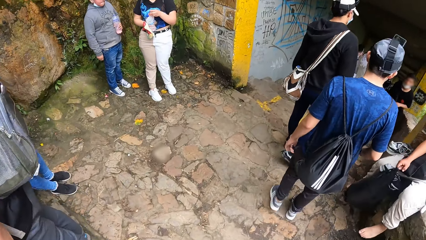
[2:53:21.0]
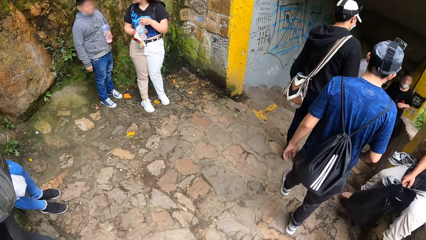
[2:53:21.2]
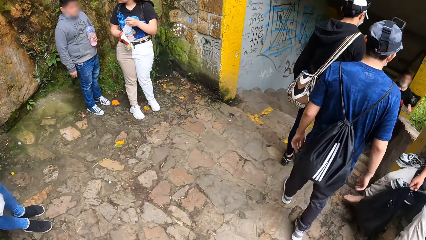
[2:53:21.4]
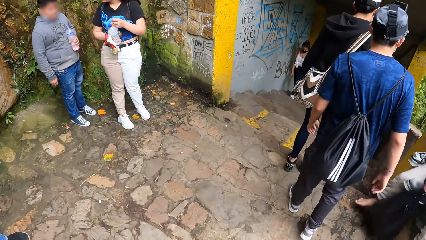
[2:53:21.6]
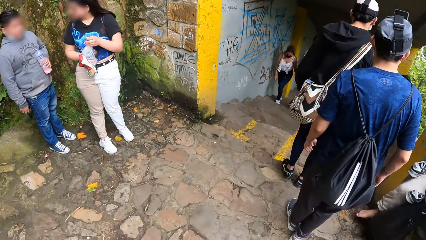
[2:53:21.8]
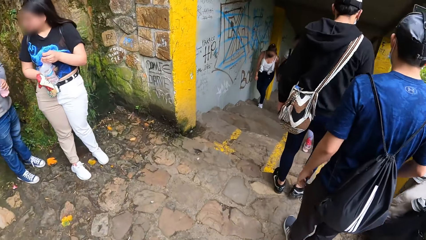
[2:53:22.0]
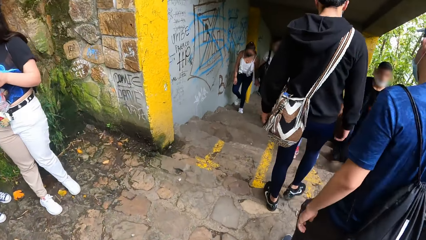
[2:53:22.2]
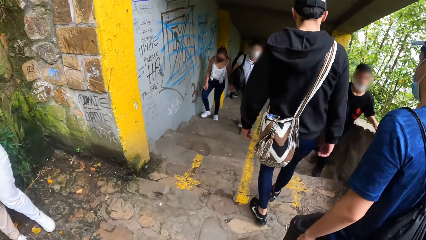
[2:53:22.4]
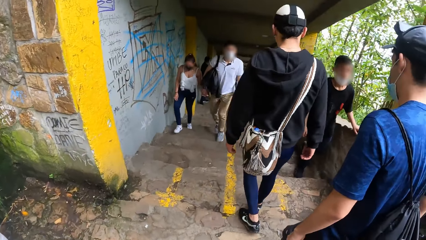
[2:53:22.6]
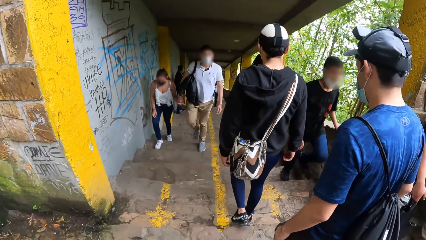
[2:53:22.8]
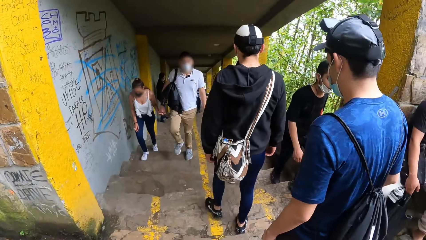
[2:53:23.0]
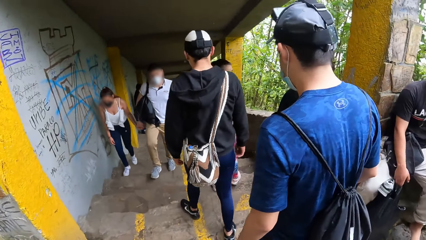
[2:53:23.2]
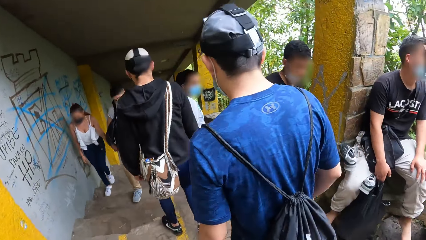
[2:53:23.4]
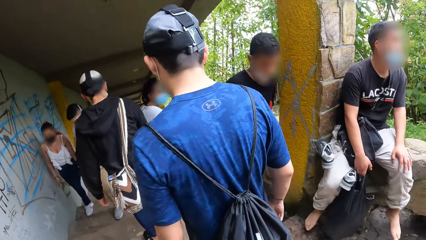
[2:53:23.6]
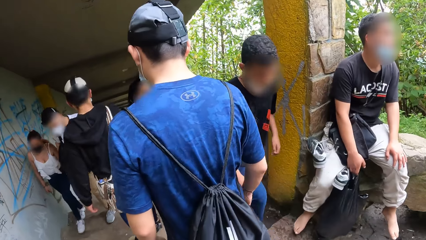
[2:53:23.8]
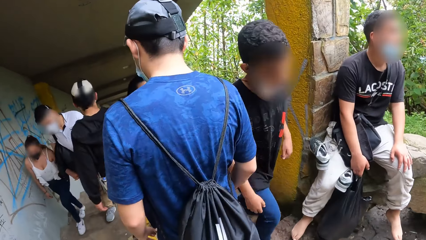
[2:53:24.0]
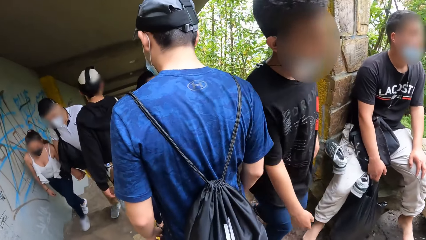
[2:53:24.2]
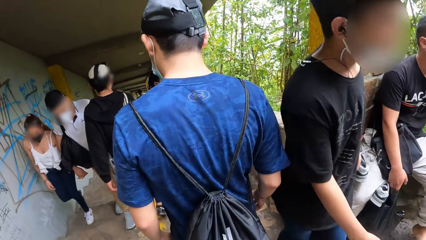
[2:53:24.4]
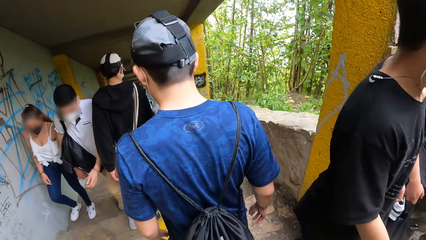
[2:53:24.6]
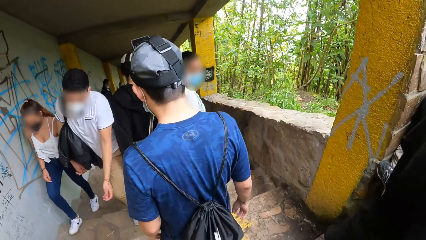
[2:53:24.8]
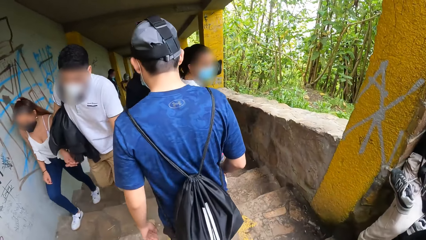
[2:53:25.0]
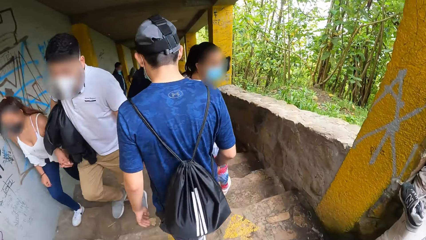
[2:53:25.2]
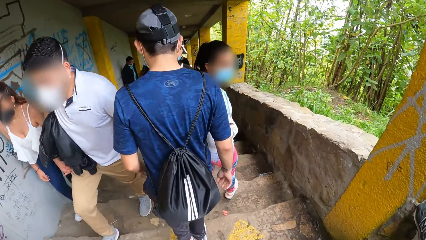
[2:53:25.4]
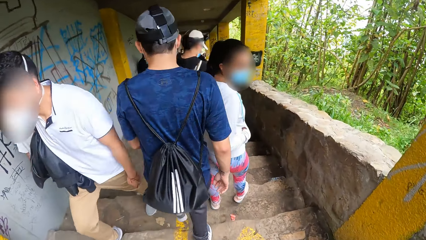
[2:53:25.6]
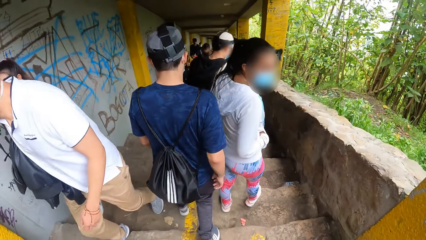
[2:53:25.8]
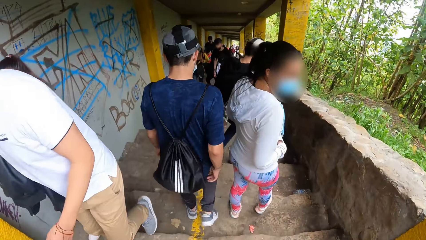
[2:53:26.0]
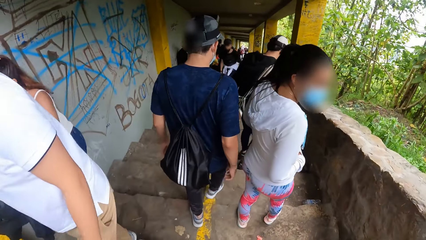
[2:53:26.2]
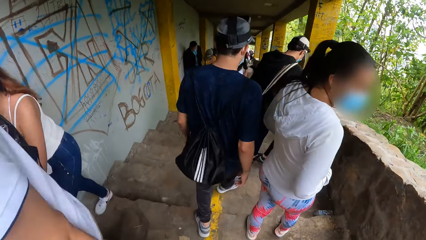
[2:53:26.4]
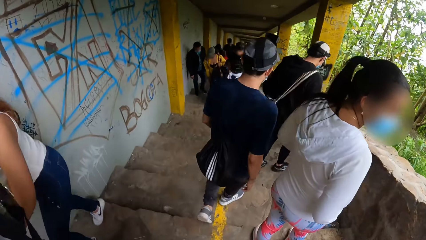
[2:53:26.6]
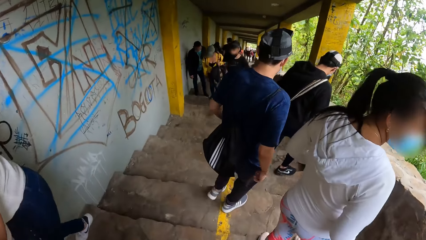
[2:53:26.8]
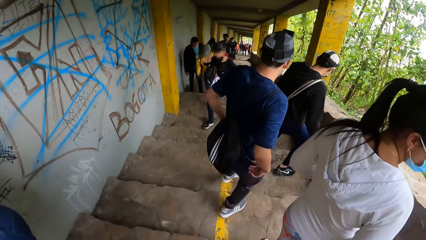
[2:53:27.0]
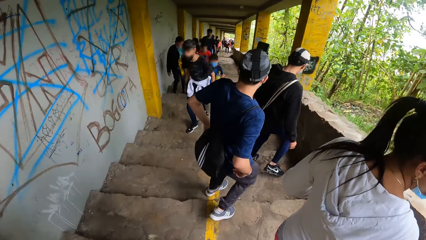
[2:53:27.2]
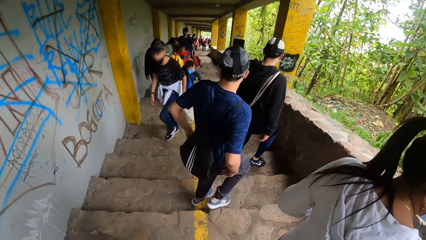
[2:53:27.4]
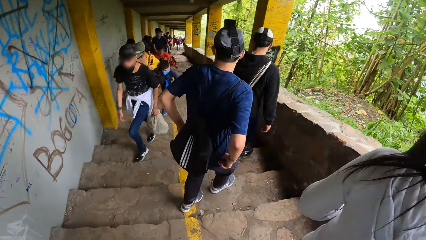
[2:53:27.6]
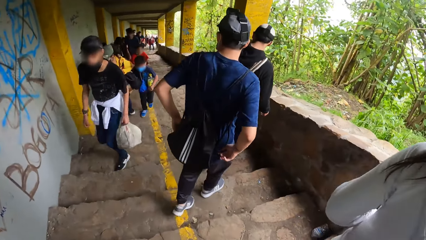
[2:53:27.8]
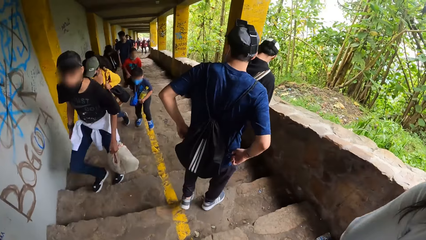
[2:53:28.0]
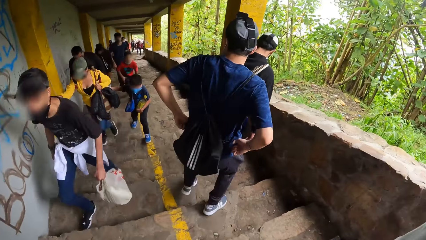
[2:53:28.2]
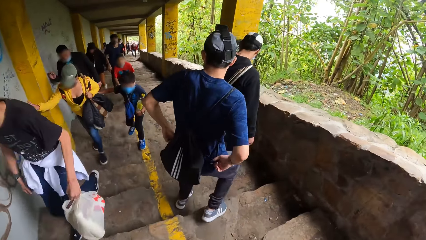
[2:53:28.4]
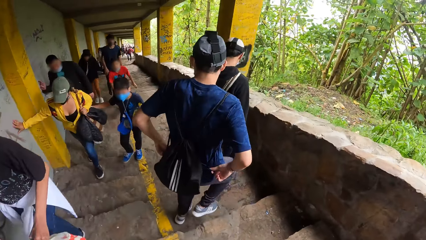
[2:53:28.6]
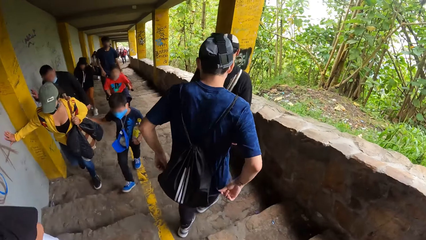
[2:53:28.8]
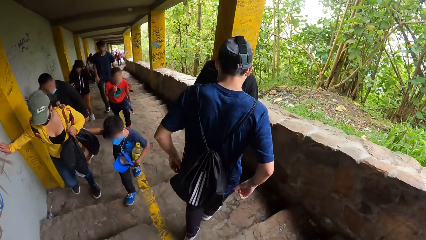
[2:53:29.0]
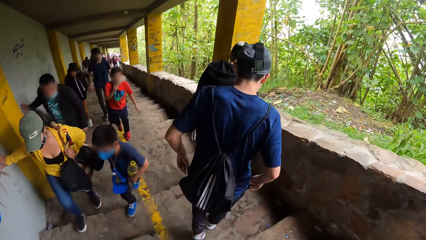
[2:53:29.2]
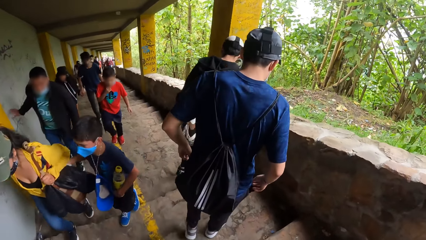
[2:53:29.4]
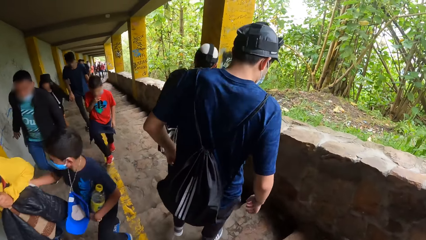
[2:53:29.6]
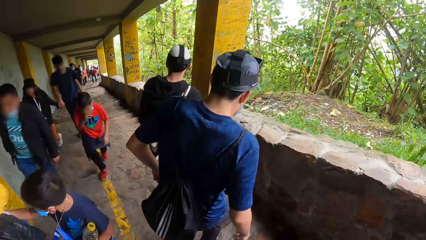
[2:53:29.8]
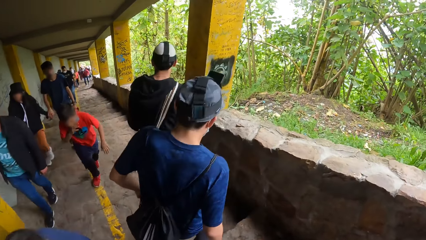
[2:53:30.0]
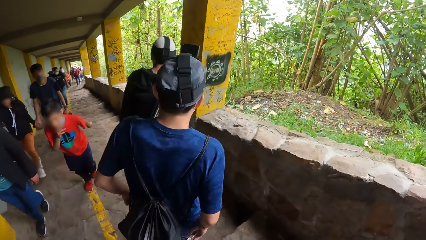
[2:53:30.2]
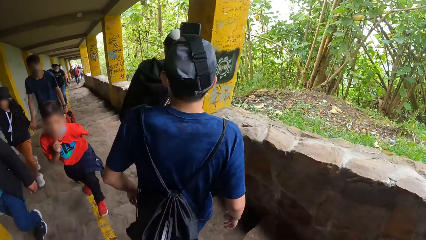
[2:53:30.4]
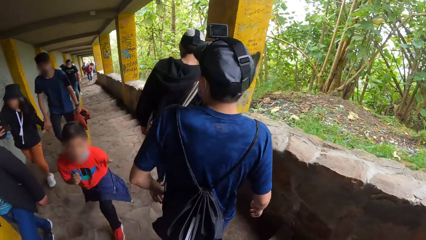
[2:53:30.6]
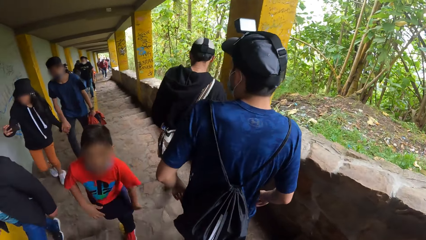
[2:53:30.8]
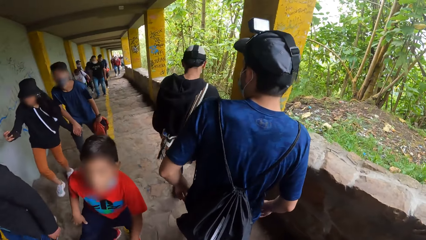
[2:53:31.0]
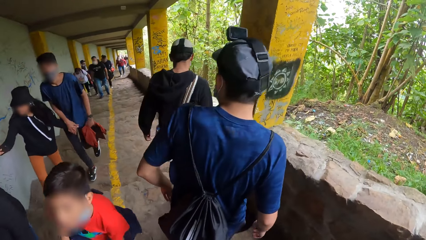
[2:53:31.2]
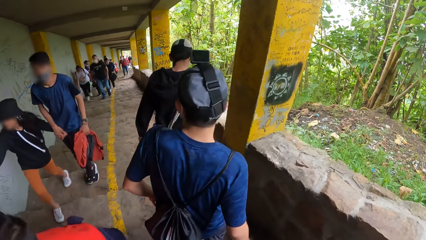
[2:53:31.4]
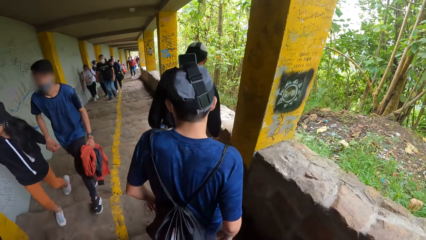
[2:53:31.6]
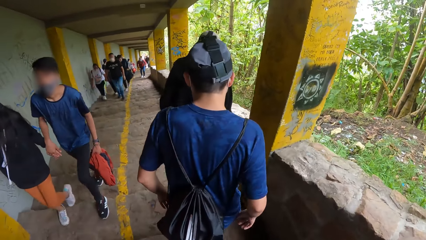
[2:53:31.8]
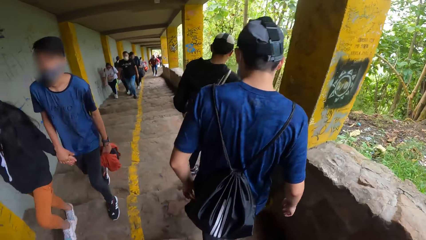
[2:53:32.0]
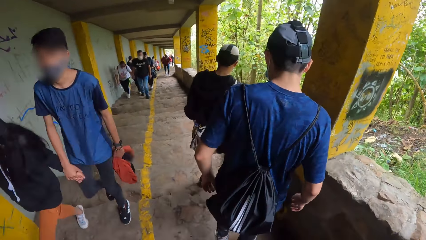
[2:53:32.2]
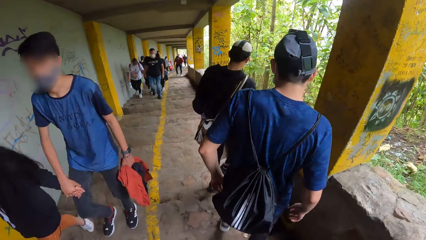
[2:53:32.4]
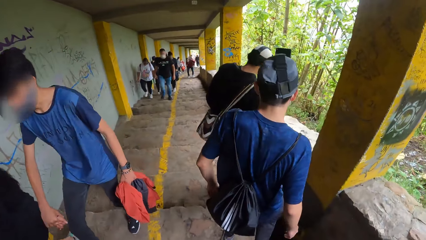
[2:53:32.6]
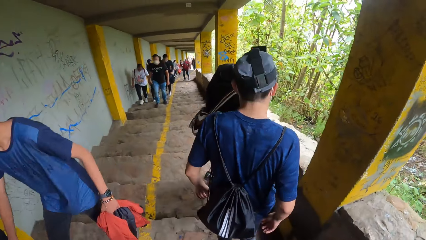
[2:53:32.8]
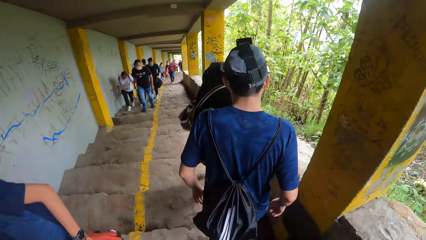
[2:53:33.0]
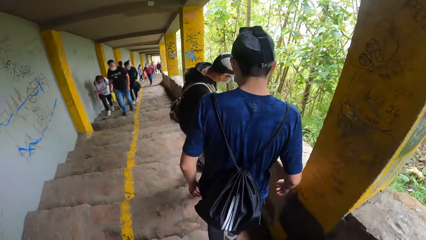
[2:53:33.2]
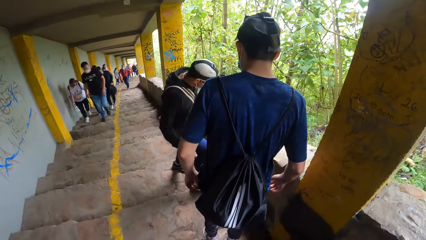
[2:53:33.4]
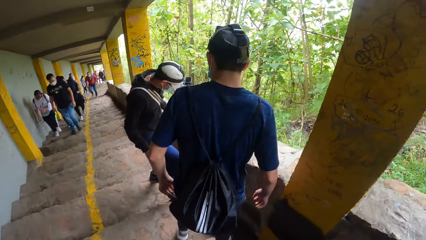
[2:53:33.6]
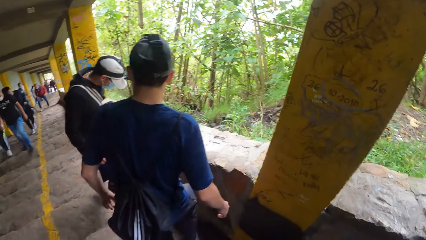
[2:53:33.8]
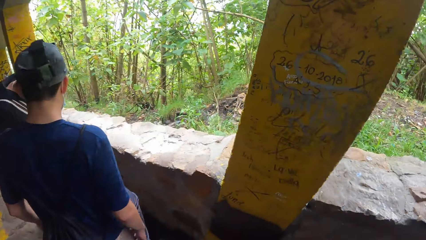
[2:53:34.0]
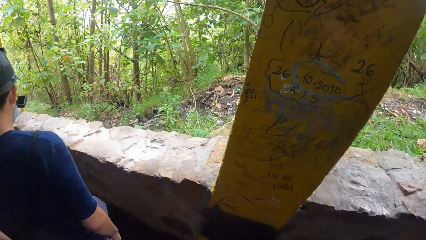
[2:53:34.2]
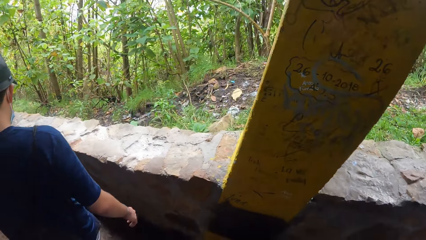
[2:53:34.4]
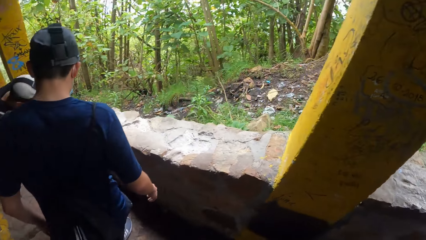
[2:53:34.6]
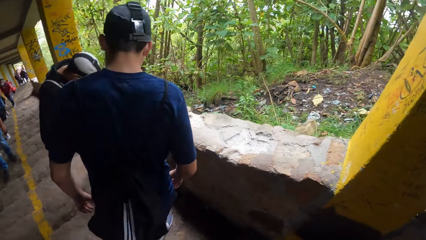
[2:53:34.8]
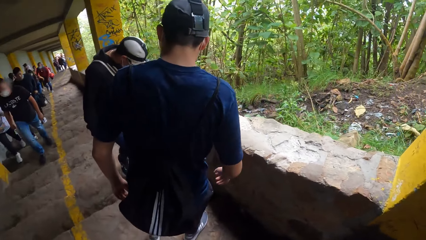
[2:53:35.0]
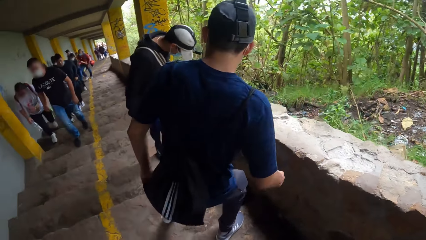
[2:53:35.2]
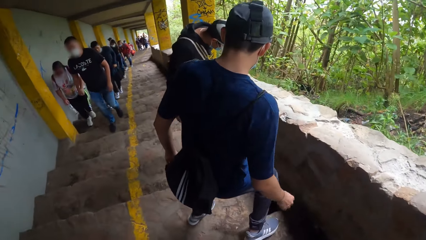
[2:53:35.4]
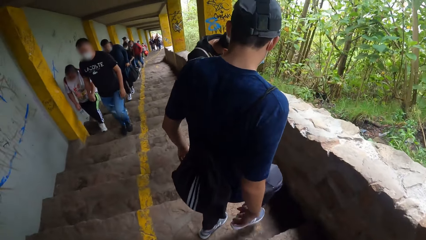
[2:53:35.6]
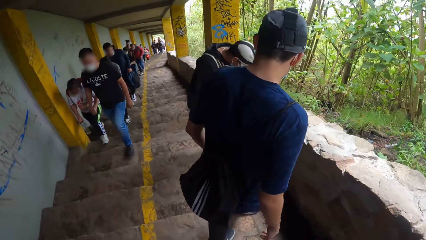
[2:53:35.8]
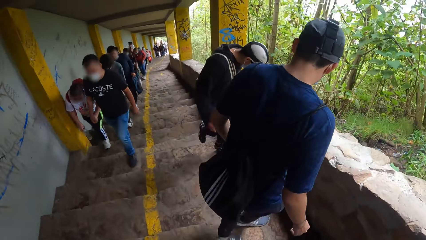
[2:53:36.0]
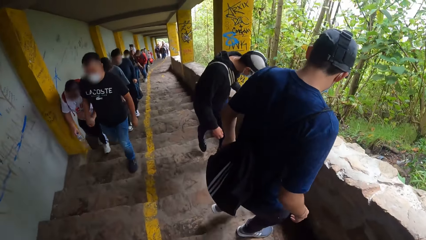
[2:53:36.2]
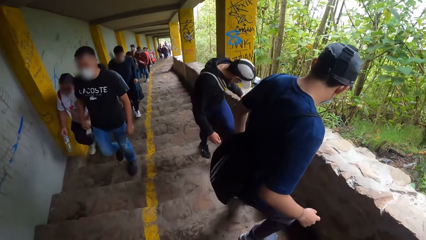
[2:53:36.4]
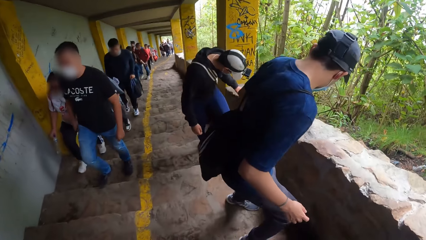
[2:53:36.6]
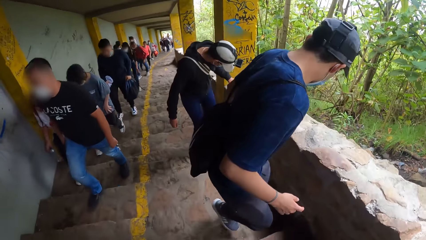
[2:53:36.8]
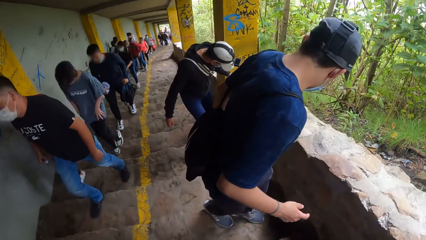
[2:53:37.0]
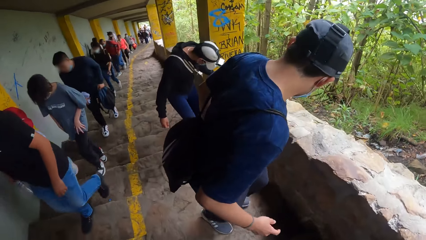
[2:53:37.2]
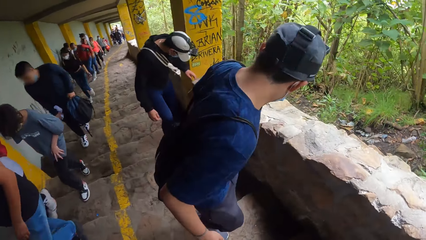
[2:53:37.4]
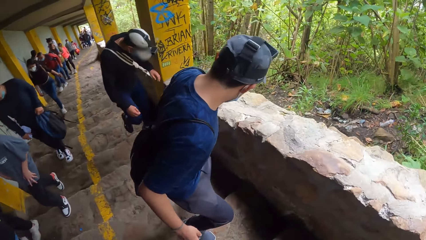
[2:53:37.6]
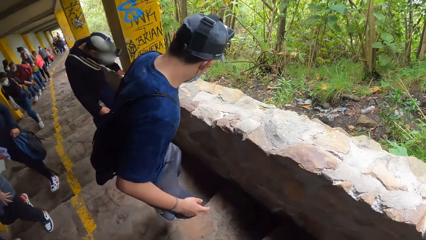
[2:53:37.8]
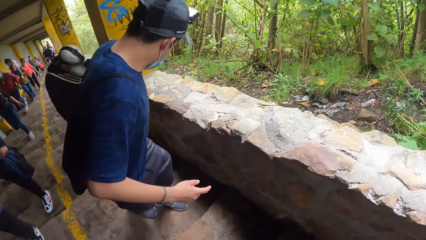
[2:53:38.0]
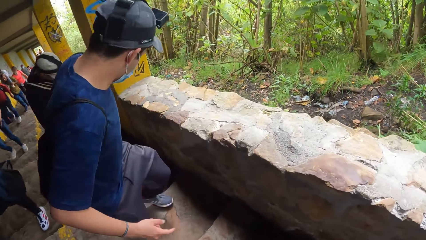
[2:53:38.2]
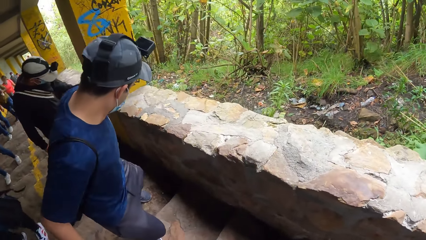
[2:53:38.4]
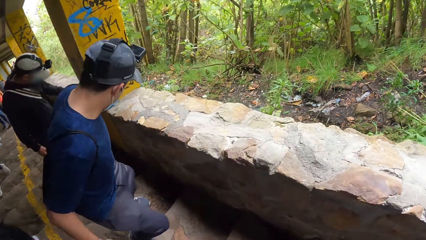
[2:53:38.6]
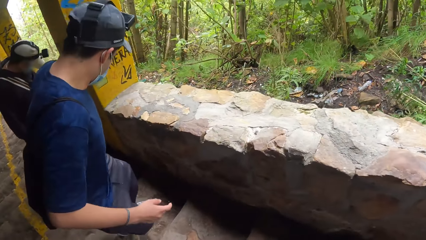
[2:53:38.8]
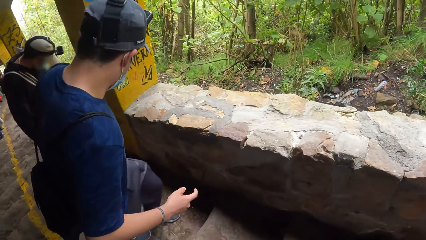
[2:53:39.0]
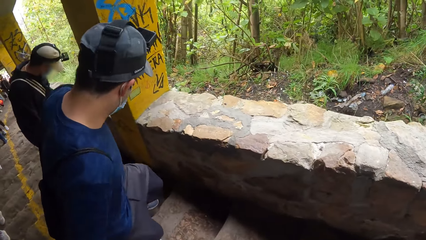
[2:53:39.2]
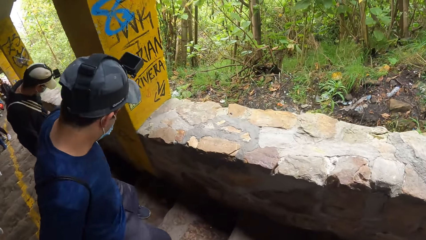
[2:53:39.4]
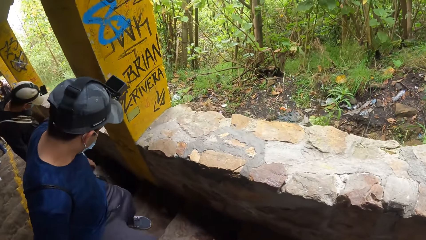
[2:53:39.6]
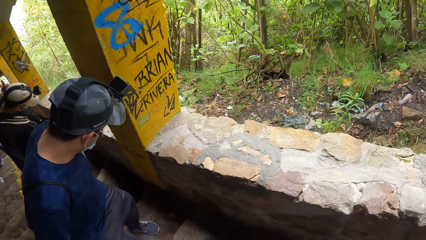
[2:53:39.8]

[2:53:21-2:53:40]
The first man walks down the stairs. The other man walks down the stairs. The camera wearer walks down the stairs. The other man pulls up his pants with both hands. The other man walks down the stairs. The first man walks backwards down the stairs. The other man walks backwards down the stairs.
